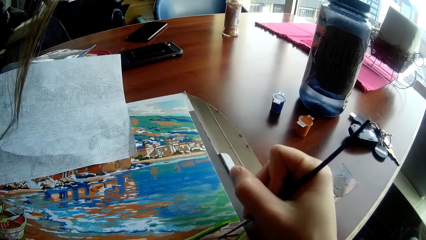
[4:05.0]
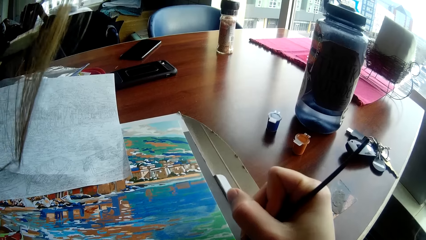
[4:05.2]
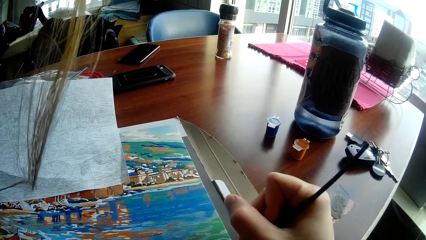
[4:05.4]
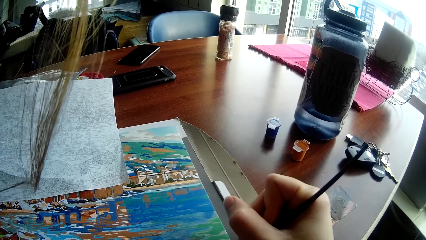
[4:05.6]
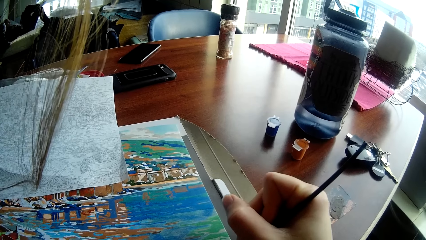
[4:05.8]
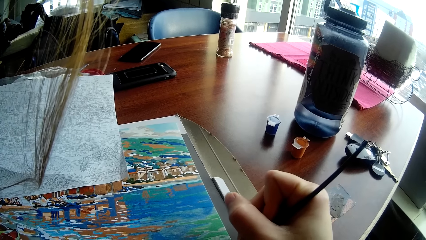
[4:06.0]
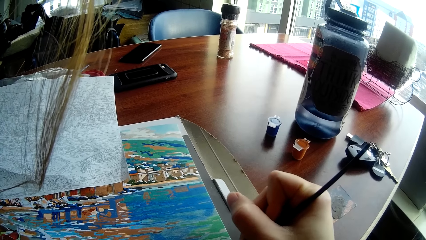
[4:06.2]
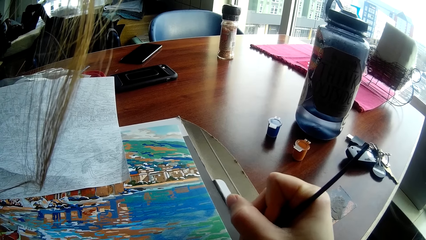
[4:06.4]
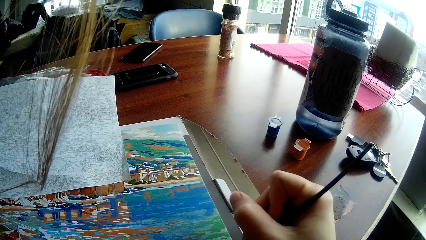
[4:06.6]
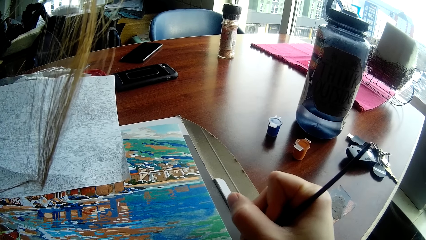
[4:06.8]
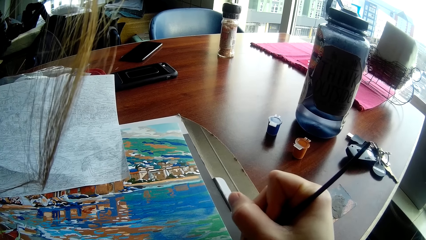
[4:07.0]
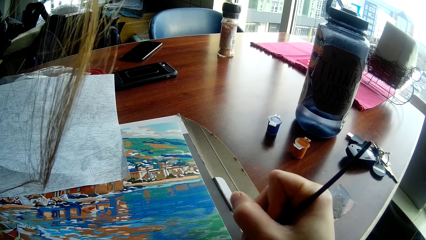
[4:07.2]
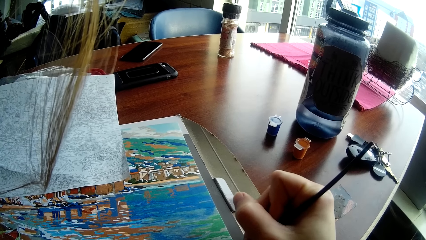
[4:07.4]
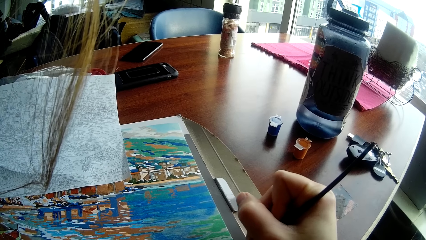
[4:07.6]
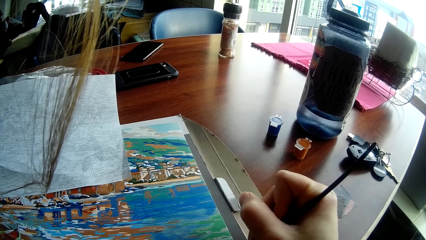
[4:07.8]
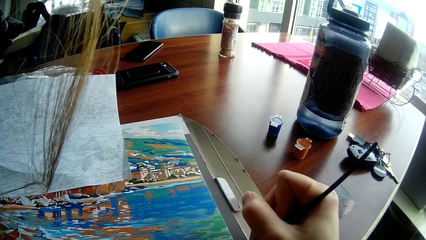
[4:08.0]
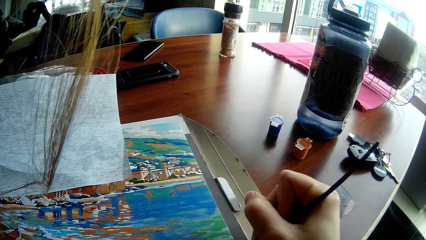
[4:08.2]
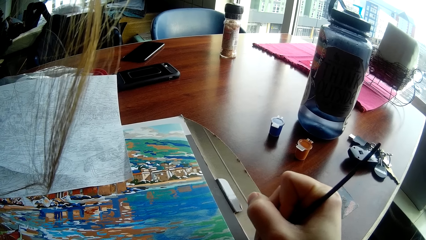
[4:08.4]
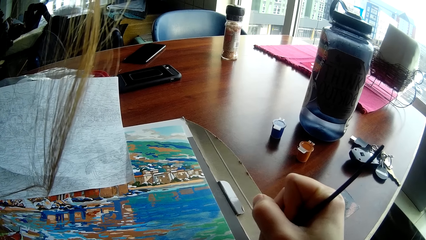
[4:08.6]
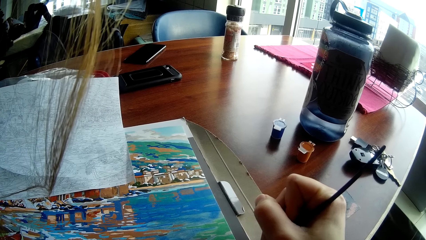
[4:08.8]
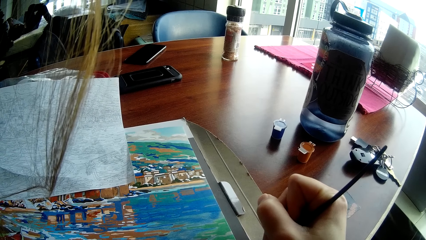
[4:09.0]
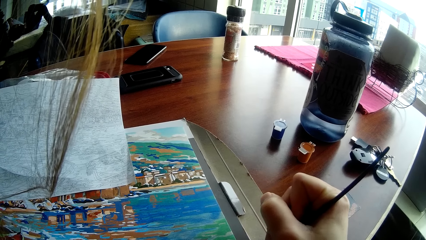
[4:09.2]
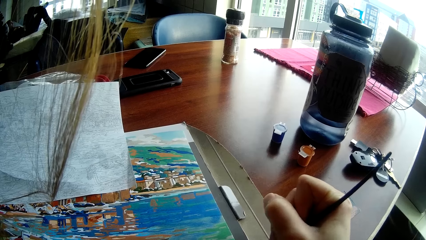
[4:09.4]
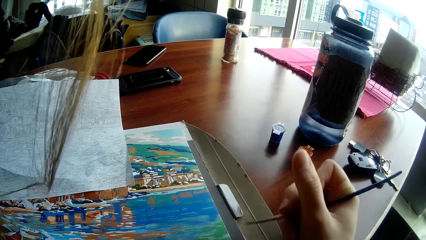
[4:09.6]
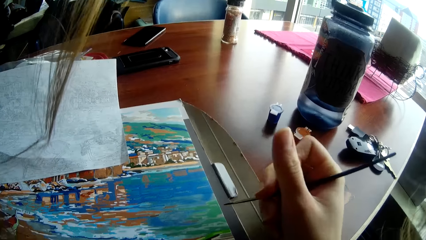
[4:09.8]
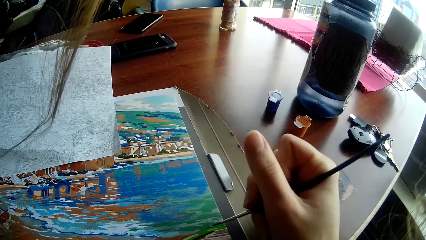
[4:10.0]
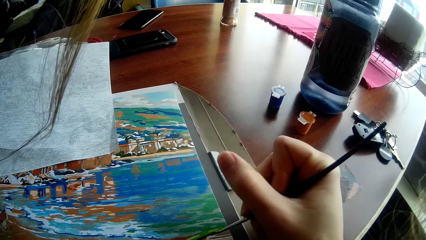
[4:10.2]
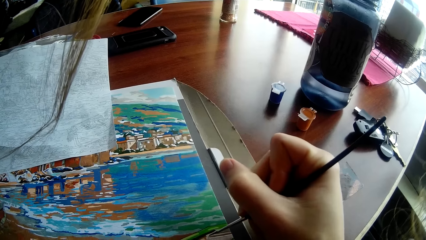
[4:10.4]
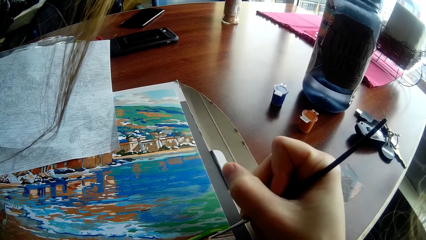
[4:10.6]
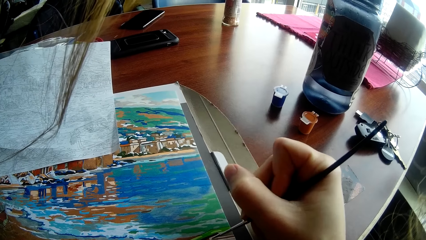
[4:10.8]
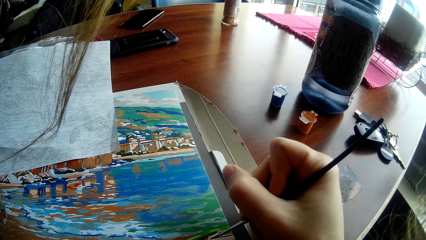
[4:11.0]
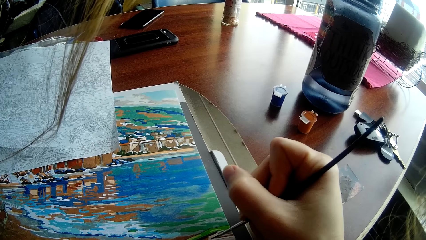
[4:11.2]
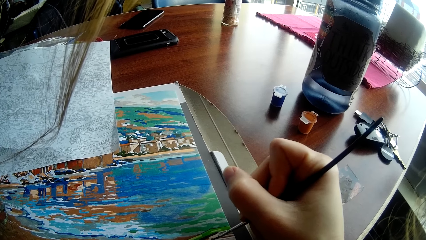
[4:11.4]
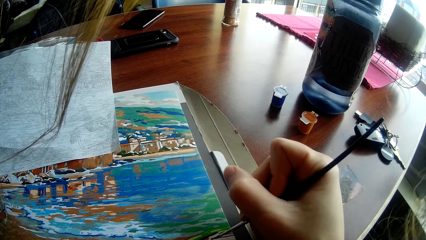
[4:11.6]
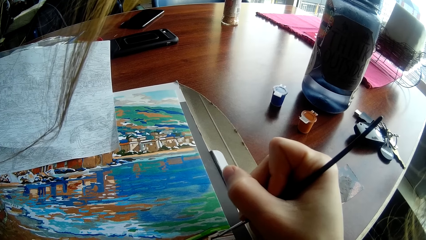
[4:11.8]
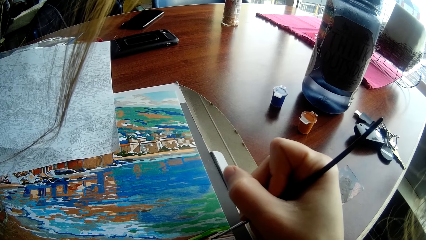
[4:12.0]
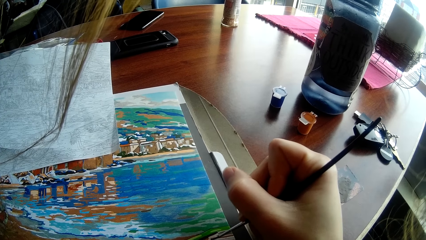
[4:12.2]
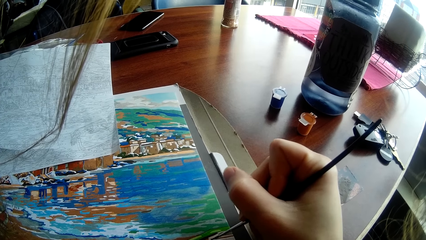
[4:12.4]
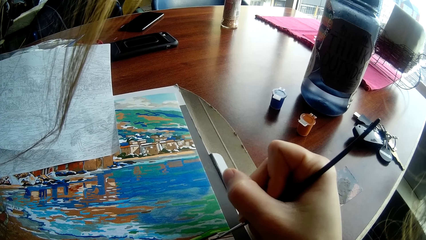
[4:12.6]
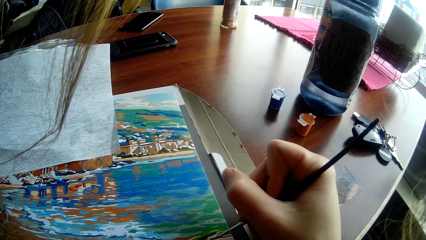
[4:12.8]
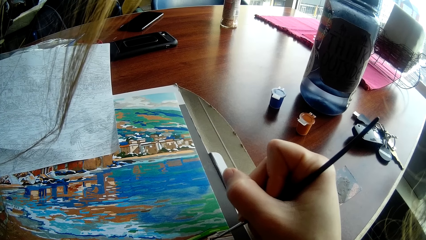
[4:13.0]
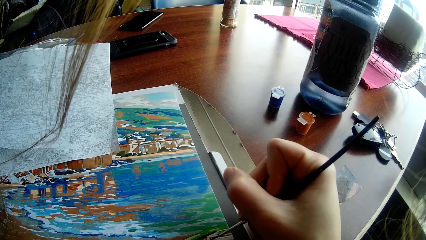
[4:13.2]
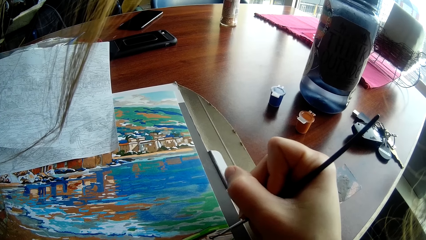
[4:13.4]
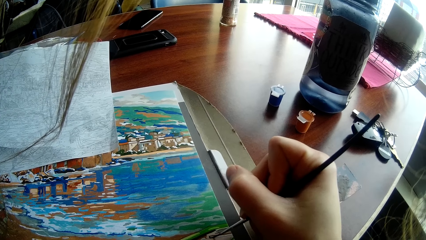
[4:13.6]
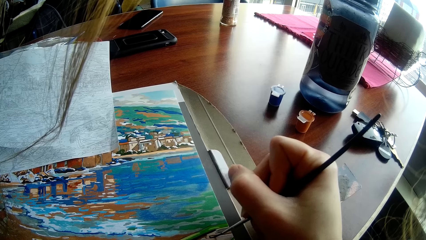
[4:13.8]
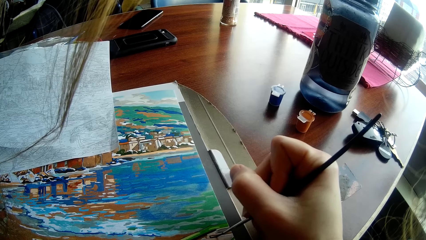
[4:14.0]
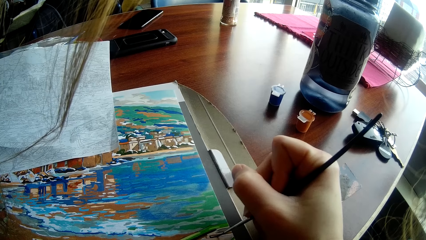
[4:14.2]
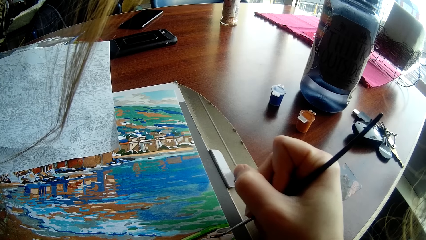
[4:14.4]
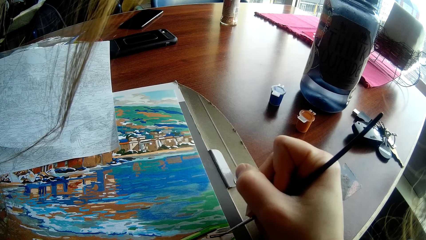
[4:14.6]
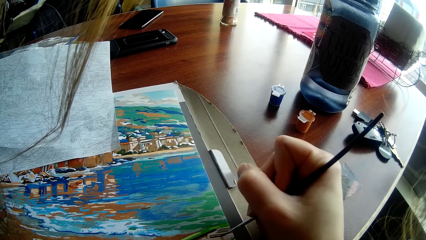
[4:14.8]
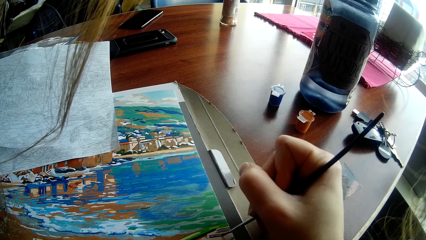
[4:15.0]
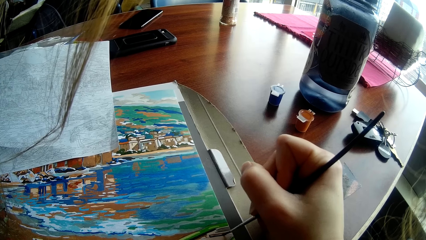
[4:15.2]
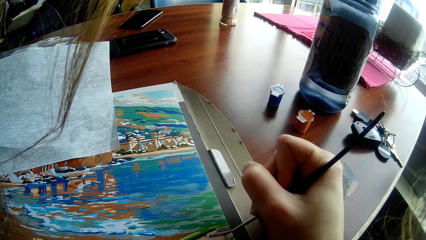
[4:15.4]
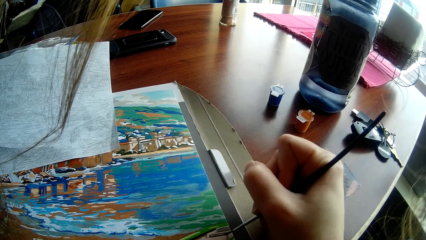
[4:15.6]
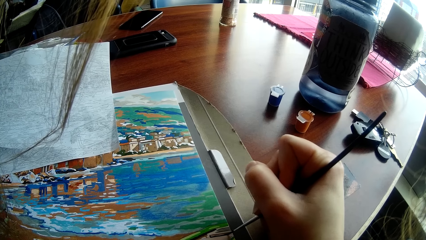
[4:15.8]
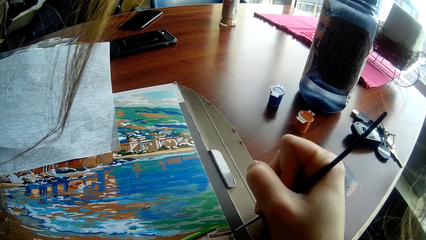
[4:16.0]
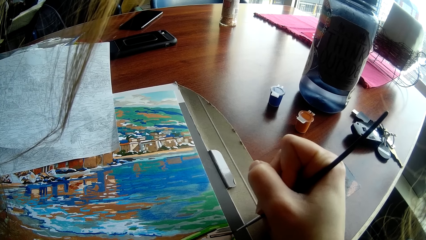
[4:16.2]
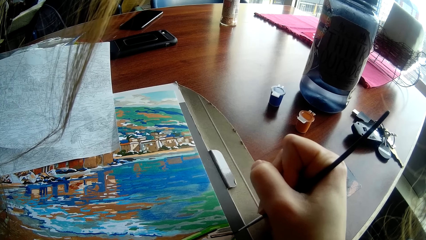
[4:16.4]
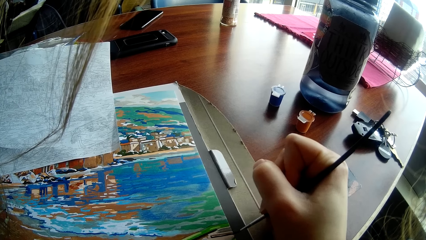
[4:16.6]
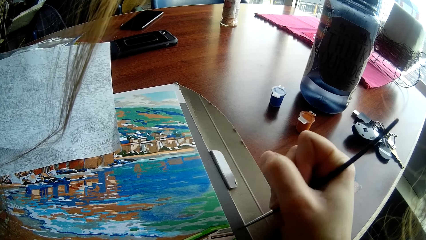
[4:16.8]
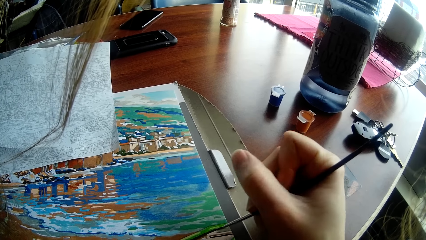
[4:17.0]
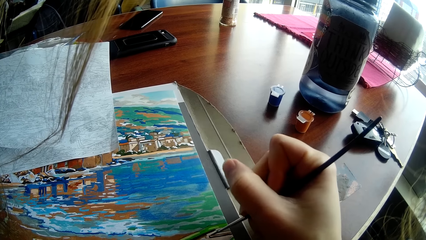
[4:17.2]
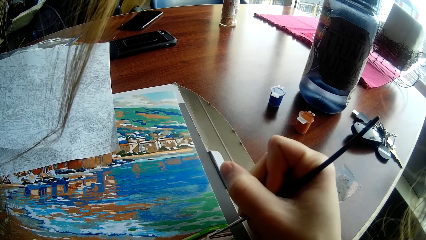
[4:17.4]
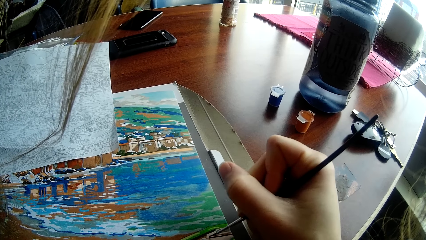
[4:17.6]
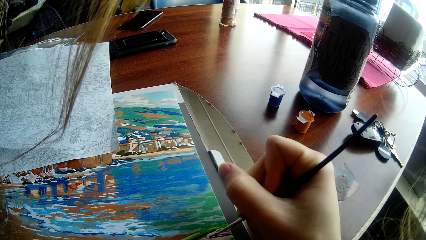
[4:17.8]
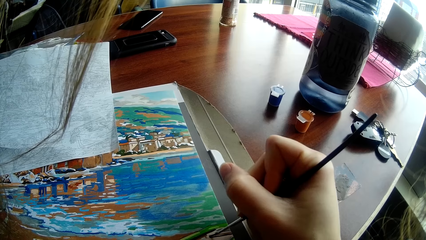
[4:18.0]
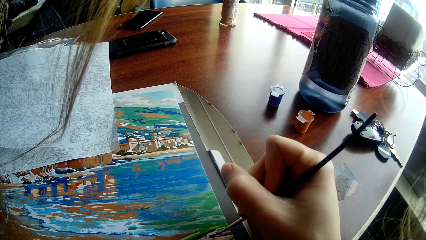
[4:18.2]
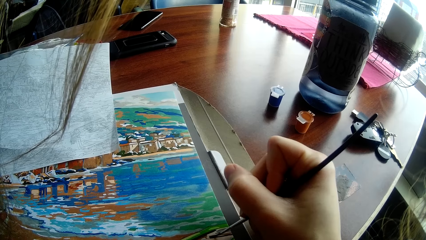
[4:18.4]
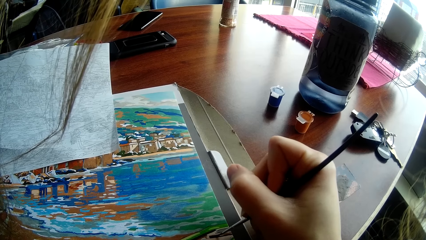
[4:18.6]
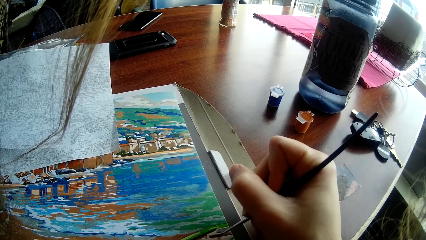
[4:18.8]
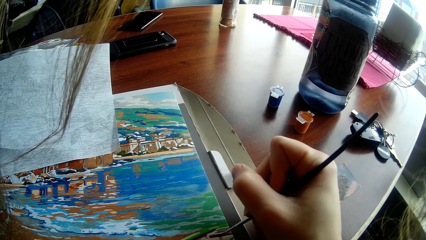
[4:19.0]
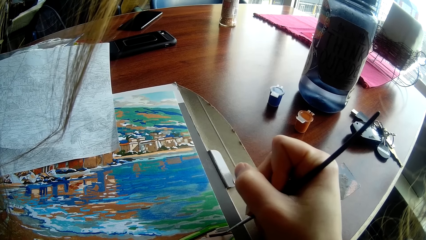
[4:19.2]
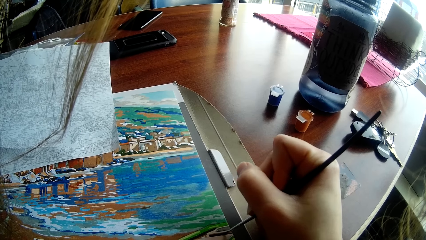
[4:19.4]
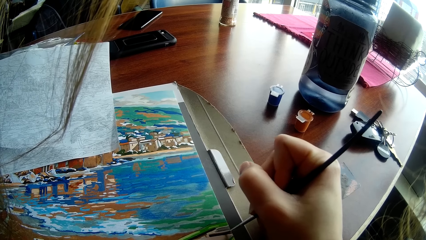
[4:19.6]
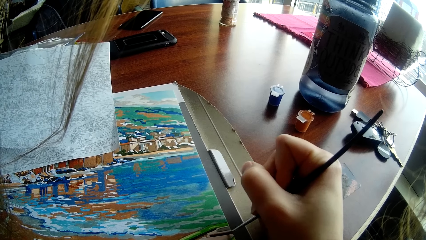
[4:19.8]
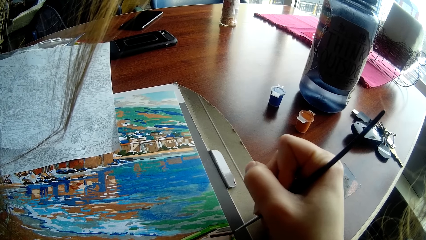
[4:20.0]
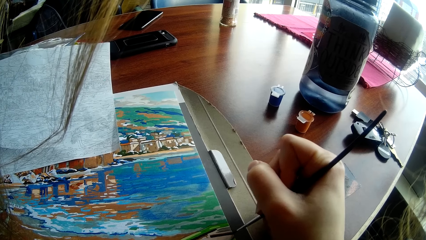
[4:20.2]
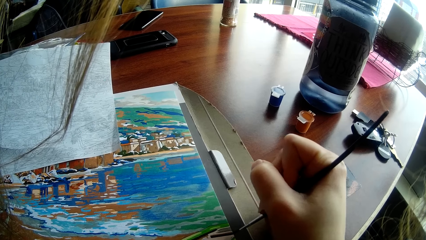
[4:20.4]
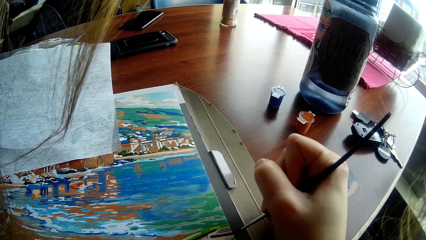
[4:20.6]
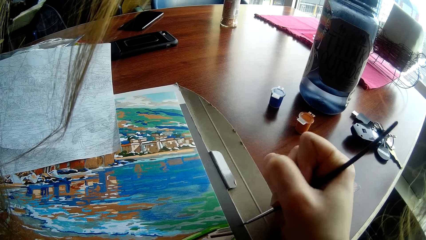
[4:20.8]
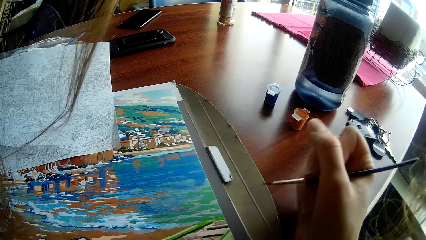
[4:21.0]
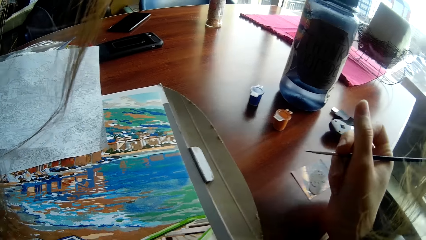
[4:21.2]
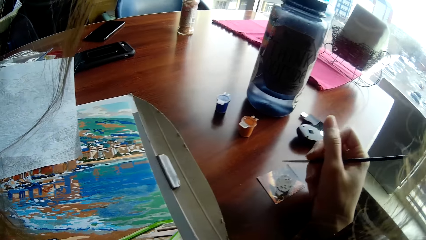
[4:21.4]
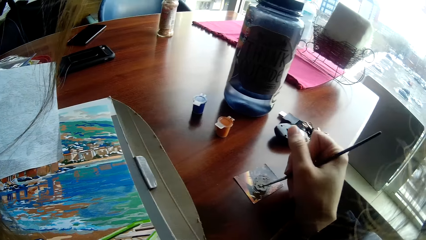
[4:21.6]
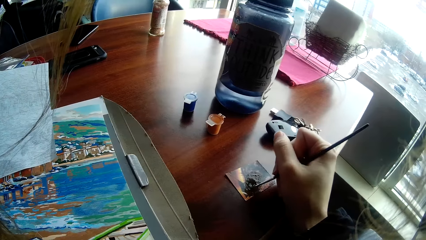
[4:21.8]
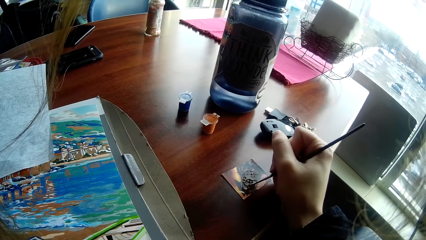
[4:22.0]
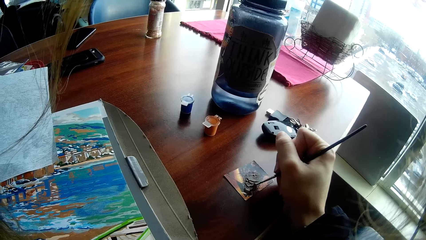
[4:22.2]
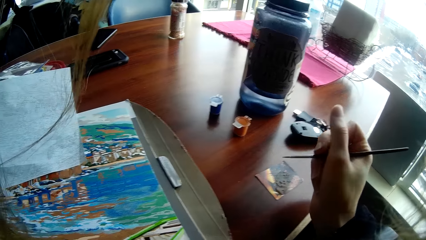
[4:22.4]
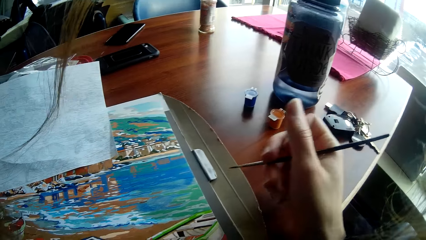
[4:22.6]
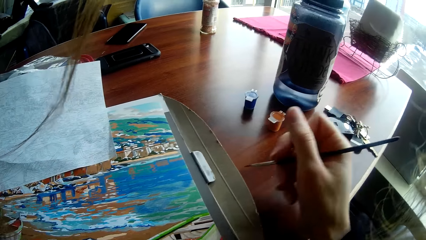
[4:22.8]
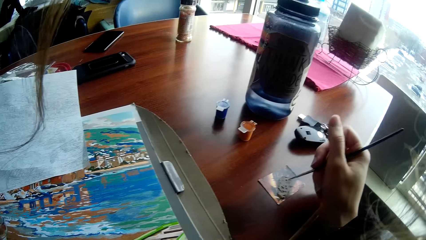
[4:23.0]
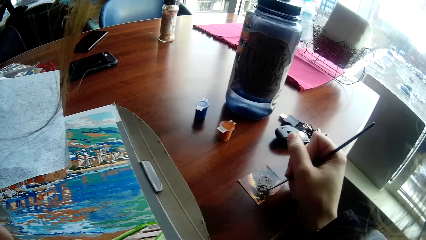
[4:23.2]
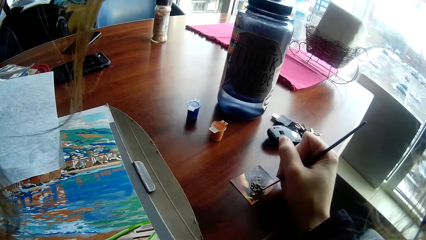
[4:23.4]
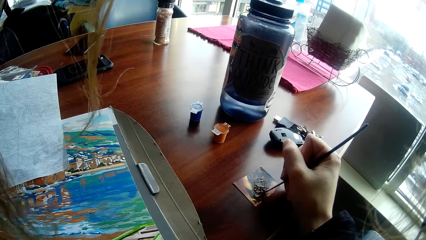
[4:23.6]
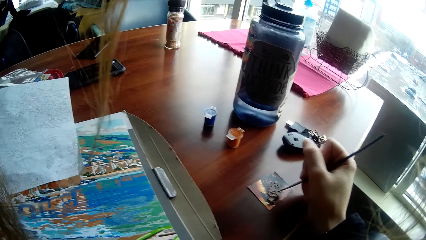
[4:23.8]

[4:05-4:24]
The camera wearer takes paint from a card on the table with the painting brush in his right hand.
